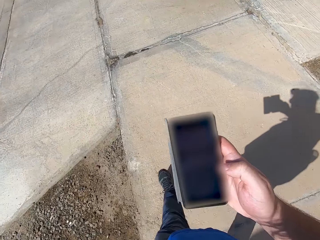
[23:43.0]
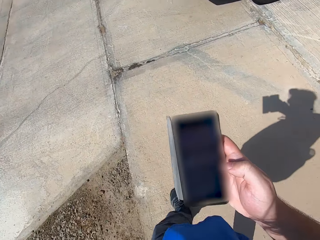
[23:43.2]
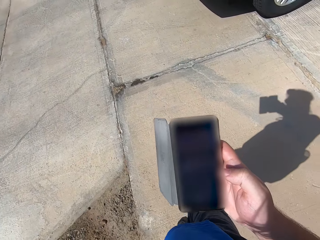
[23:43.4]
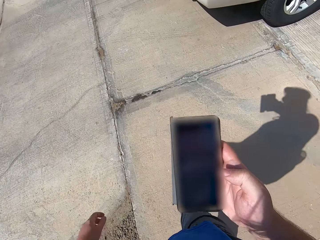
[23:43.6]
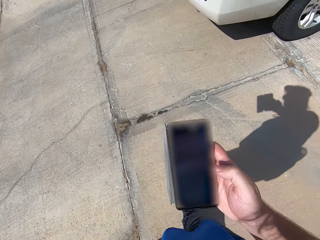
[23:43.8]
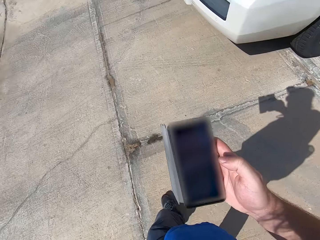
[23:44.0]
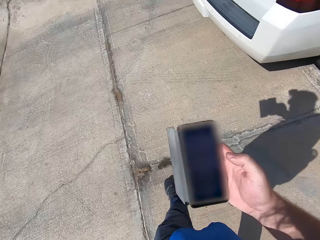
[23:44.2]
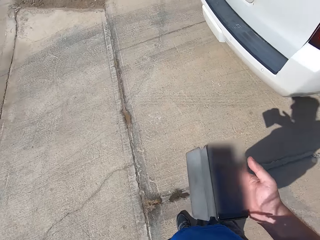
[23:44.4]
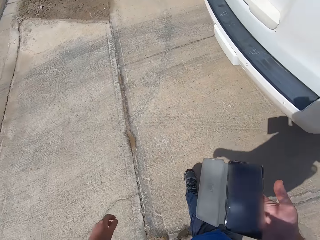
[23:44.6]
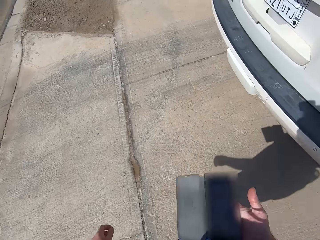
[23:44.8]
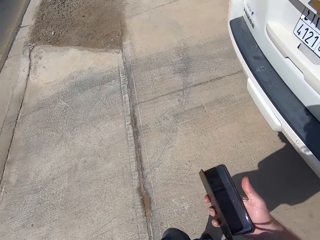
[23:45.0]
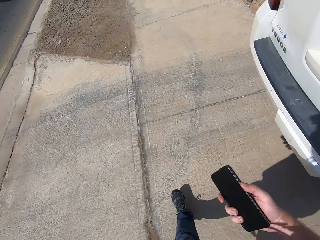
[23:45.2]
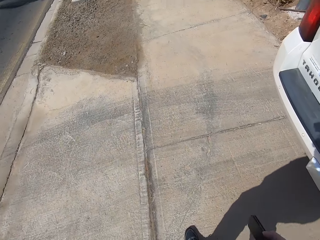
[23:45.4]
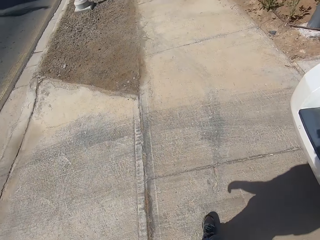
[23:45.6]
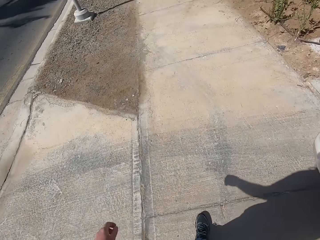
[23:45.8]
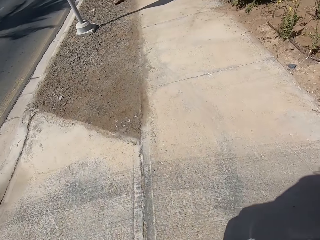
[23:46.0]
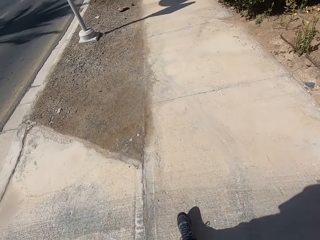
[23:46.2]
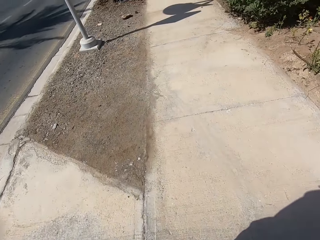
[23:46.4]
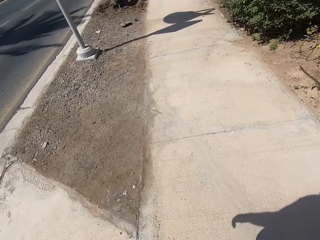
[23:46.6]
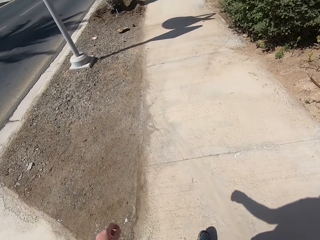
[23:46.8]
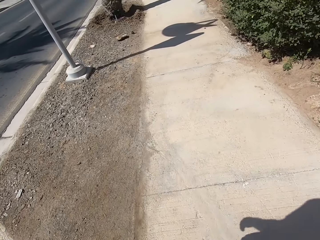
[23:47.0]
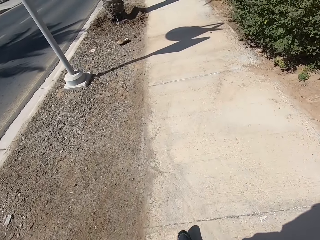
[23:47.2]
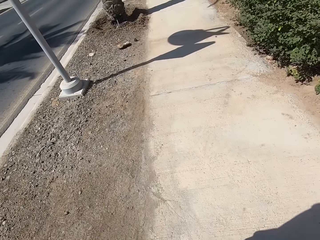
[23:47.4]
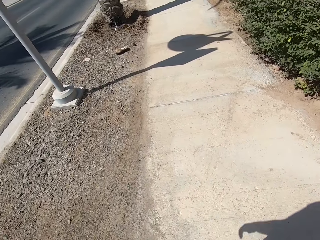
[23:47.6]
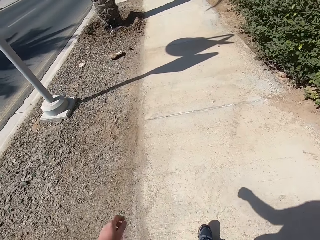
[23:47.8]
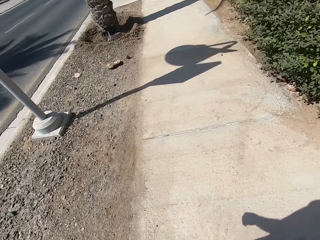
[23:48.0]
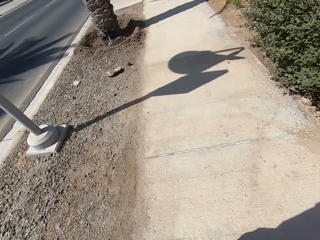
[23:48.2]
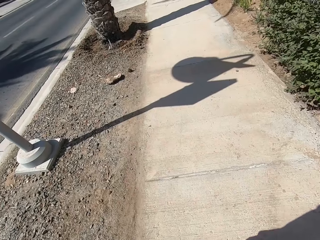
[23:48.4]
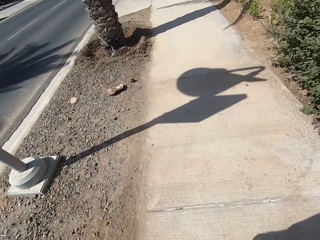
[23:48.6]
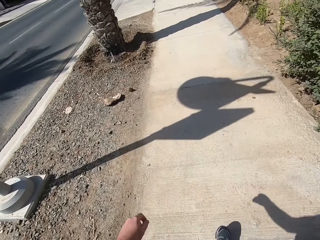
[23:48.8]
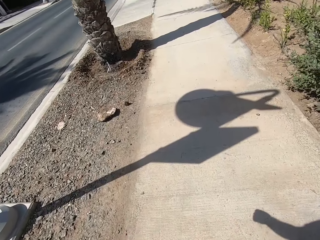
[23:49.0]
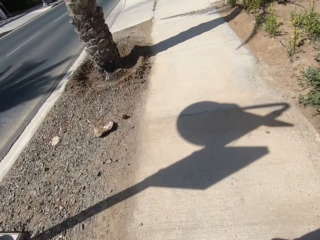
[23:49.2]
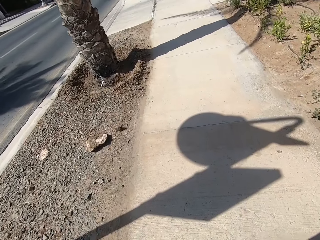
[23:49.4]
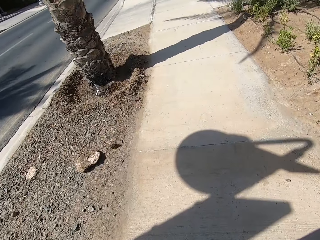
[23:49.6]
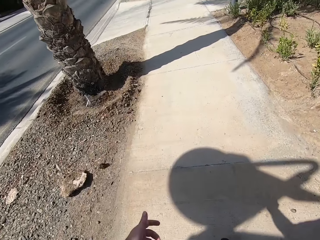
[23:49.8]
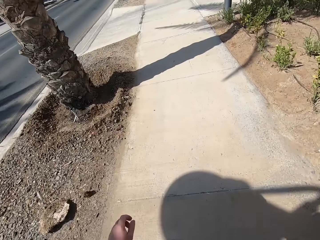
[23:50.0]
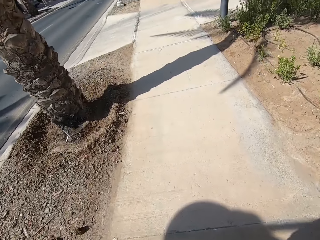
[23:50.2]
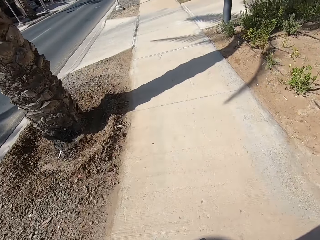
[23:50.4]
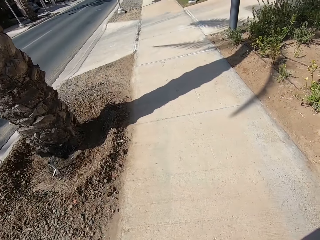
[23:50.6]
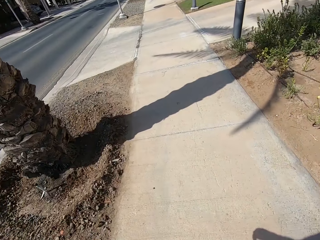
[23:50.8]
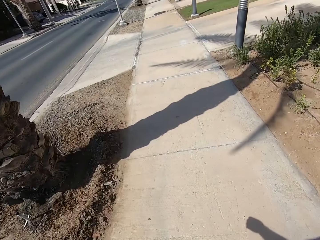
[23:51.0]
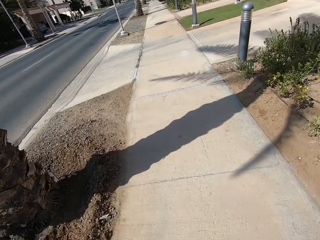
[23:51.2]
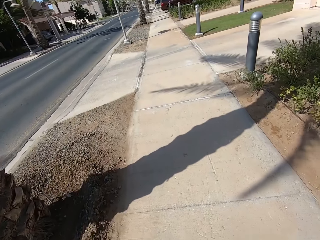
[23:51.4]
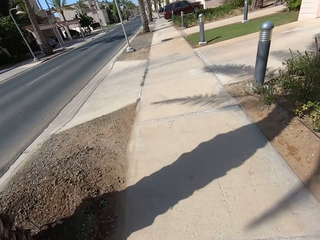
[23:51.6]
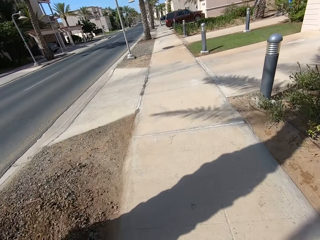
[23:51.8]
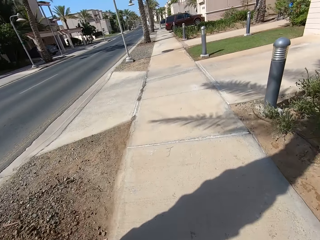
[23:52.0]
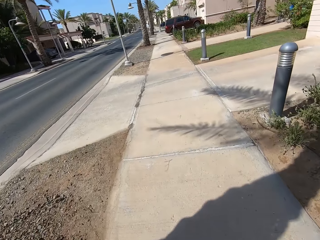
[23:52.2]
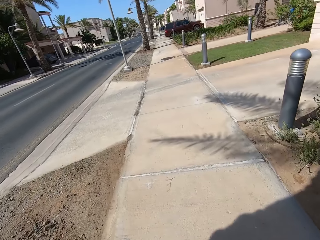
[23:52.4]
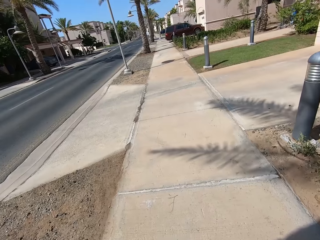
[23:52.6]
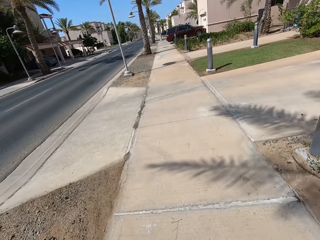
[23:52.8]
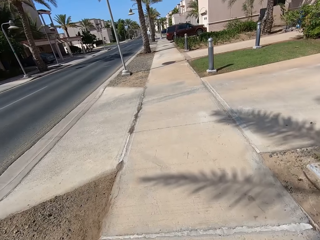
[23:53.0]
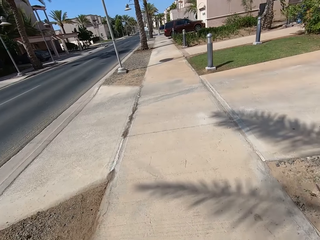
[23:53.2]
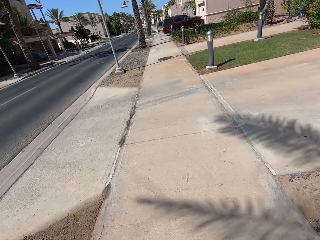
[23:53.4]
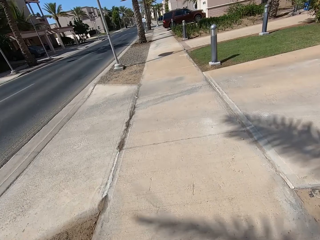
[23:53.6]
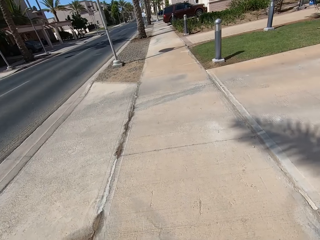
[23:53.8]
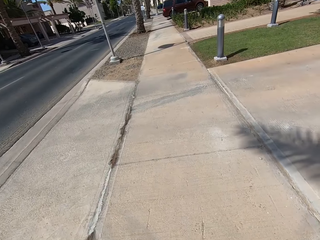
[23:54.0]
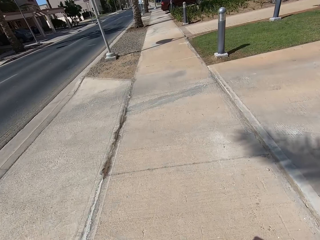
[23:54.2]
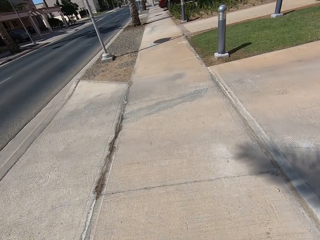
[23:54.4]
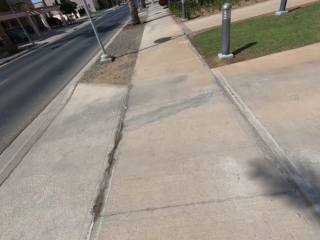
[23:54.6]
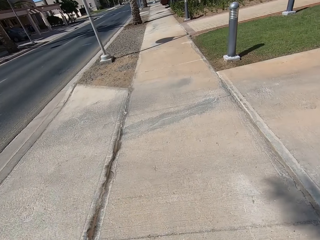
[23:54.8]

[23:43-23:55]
The camera wearer looks at the phone. They cover the phone. They walk along the pathway. They put the phone in a pocket with the right hand. They walk in front.

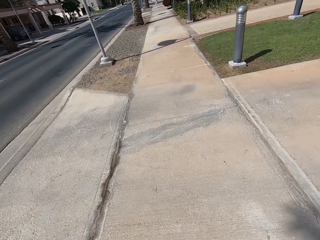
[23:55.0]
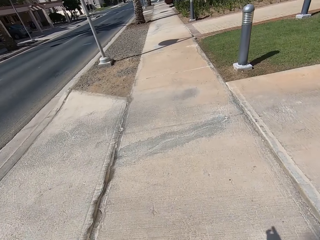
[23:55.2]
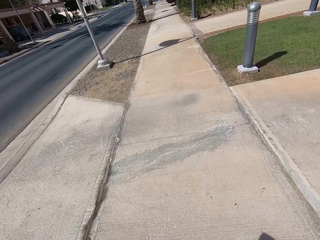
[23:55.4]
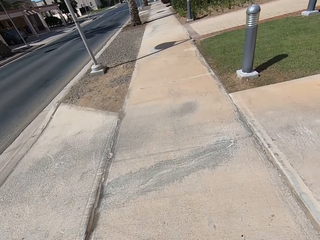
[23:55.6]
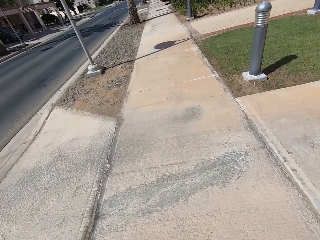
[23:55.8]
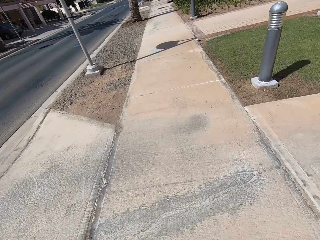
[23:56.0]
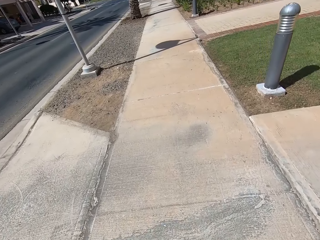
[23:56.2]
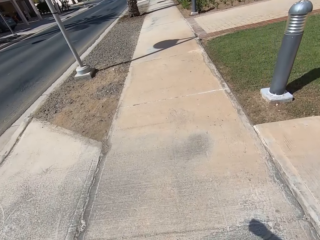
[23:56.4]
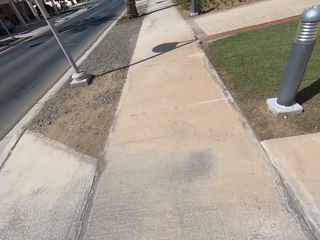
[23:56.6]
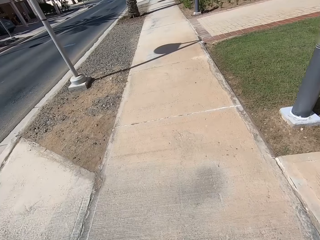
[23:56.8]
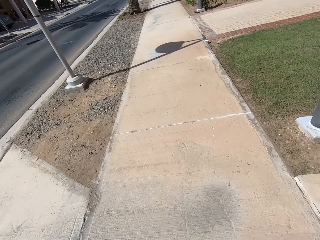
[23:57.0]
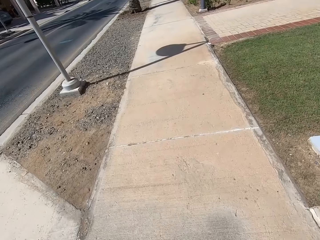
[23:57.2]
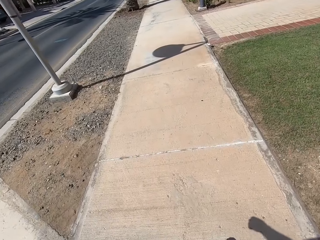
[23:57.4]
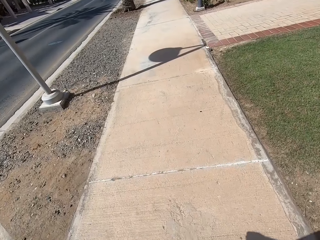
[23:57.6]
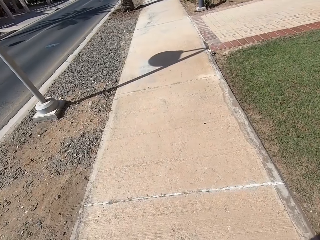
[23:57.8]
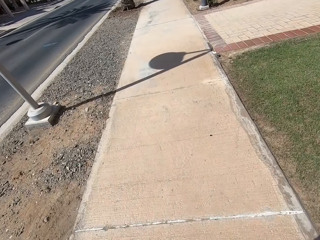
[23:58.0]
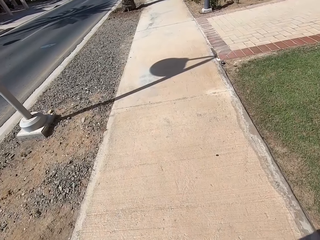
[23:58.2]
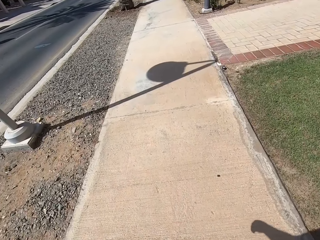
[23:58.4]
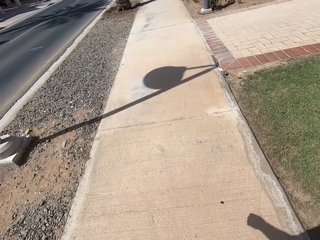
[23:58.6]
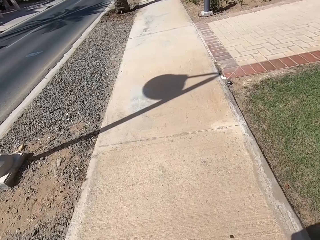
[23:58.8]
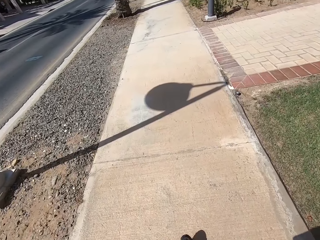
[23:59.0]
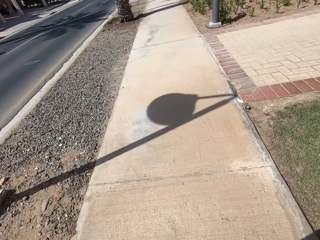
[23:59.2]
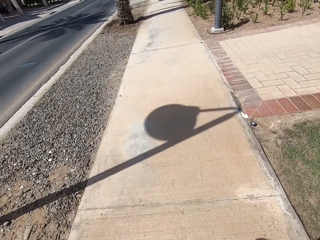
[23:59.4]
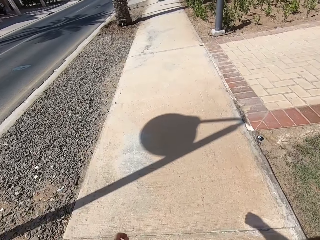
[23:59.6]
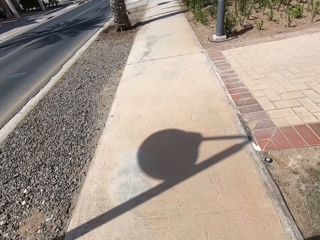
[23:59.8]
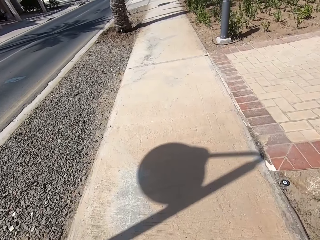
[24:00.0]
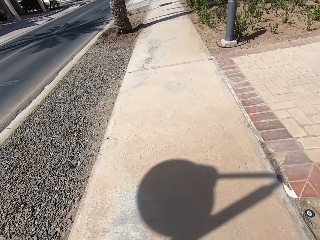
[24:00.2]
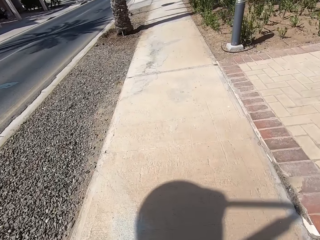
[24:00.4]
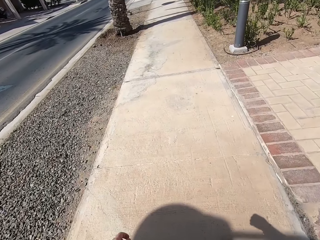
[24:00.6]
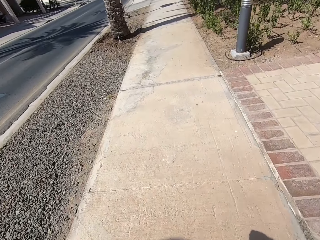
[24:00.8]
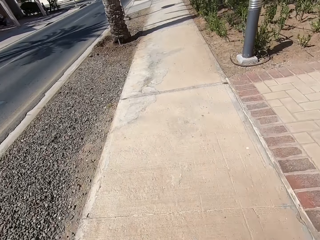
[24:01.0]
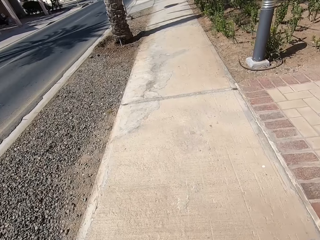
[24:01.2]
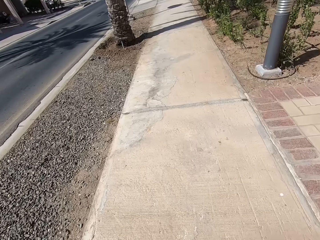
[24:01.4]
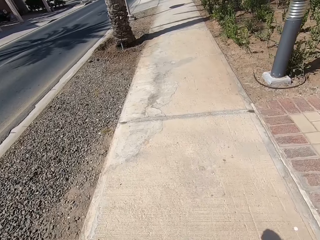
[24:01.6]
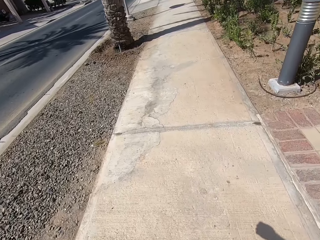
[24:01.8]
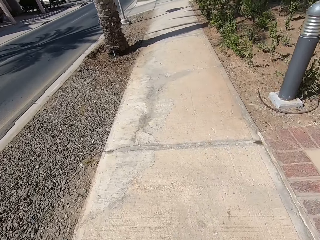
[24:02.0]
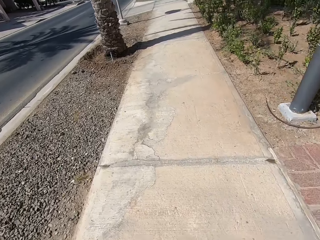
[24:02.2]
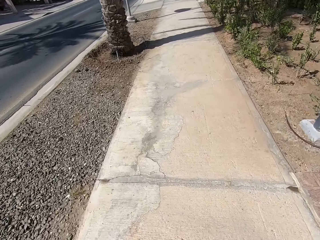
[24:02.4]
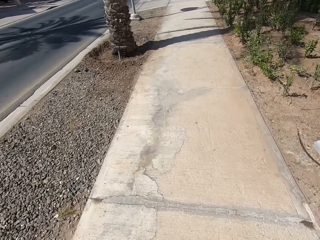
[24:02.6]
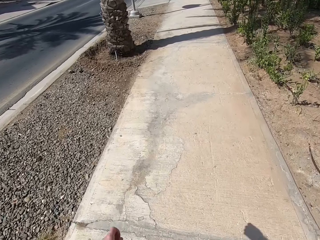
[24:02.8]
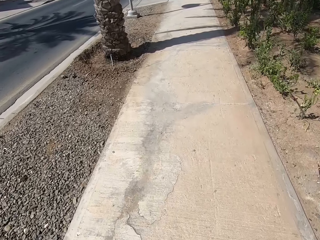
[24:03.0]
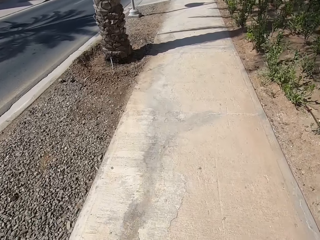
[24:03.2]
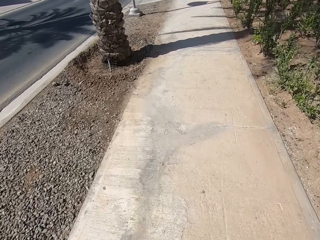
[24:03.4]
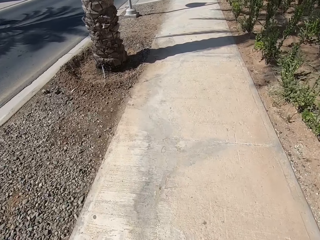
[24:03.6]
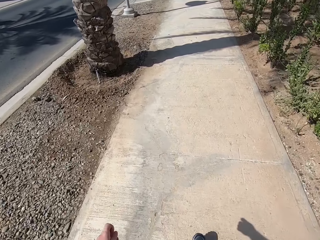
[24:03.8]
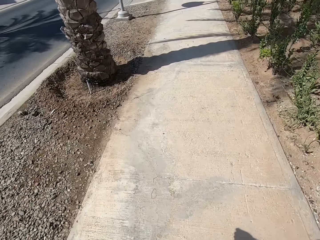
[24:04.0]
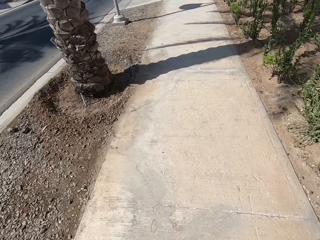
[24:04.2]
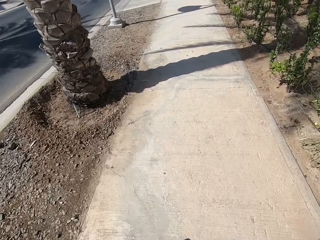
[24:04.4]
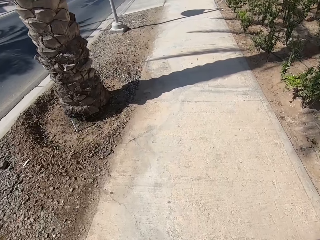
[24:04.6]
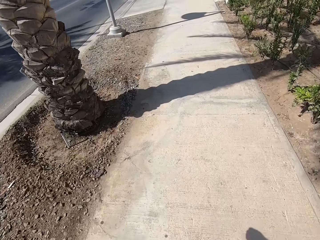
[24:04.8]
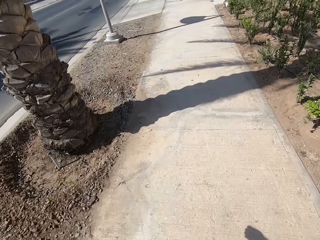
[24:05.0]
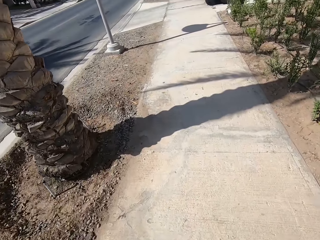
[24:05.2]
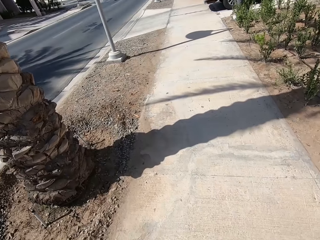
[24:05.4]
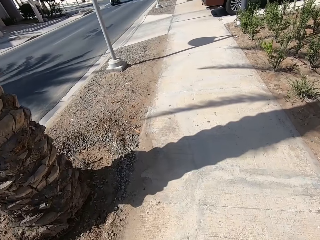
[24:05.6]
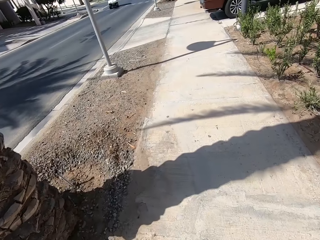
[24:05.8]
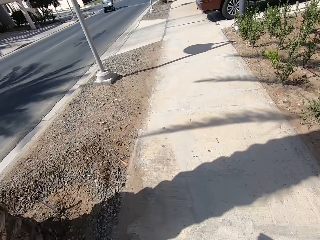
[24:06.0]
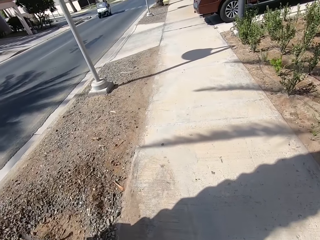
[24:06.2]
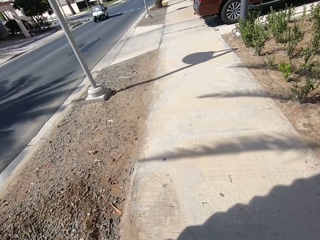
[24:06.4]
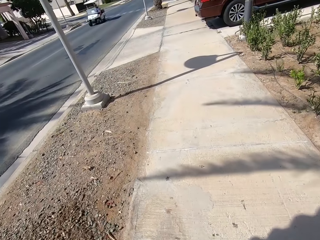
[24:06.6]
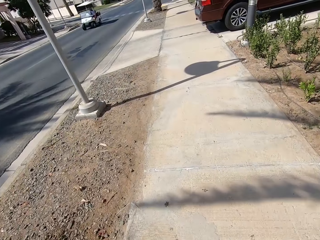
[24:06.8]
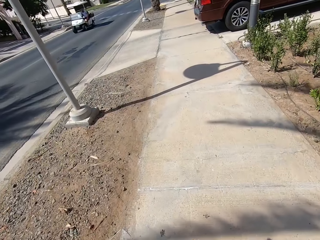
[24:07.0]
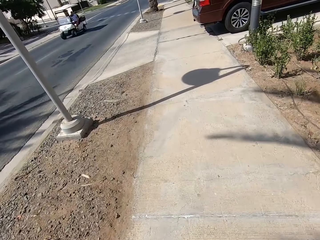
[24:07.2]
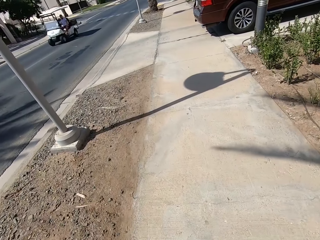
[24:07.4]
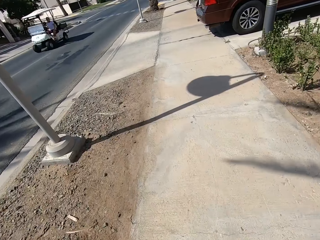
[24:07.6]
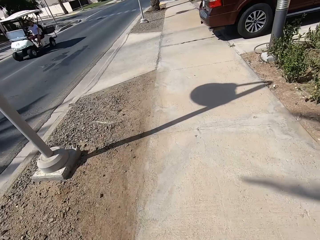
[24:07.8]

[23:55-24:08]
The camera wearer looks down. They walk in front.
